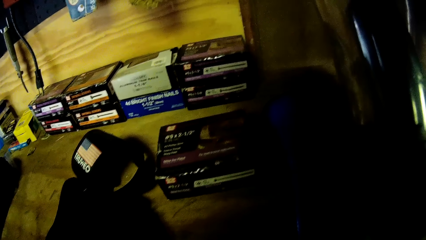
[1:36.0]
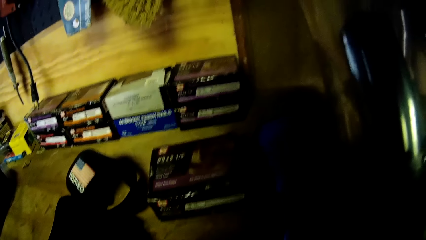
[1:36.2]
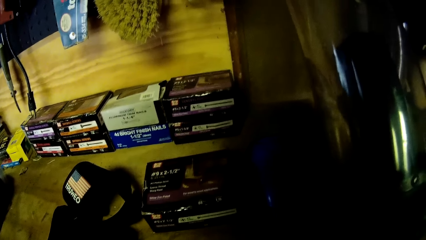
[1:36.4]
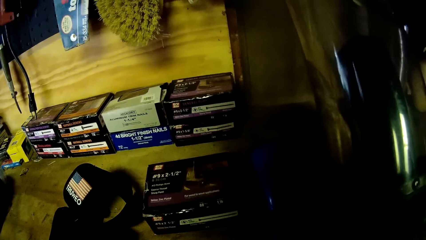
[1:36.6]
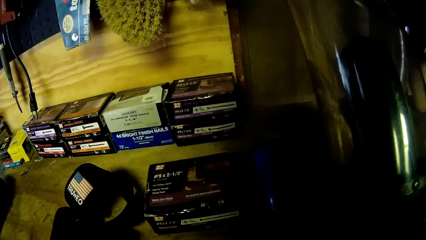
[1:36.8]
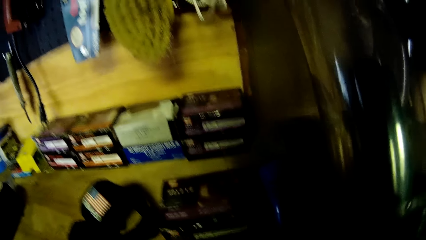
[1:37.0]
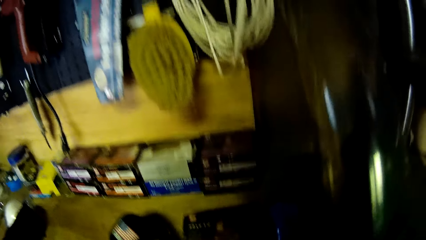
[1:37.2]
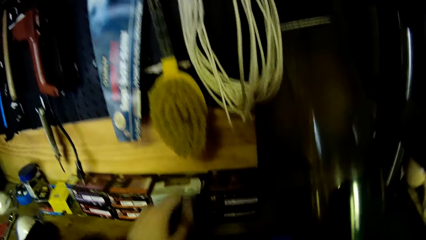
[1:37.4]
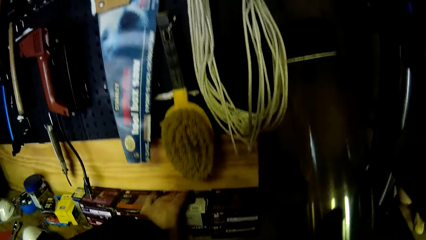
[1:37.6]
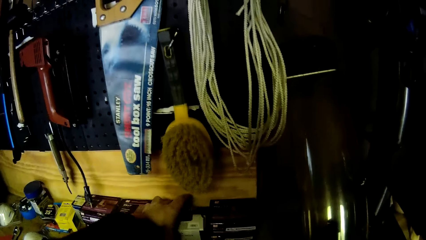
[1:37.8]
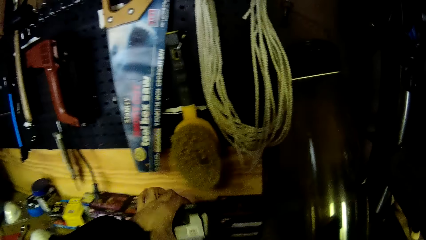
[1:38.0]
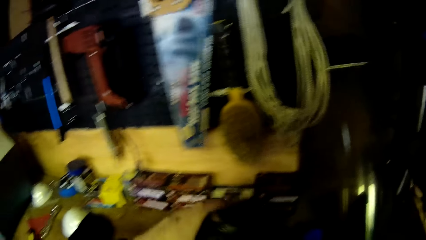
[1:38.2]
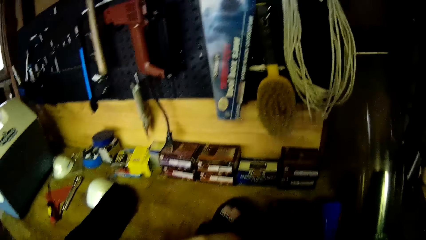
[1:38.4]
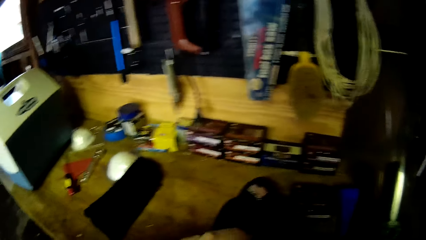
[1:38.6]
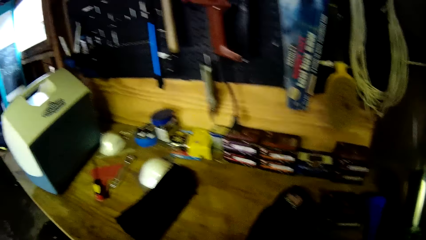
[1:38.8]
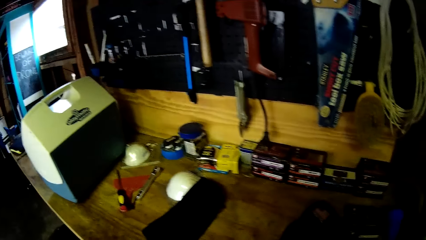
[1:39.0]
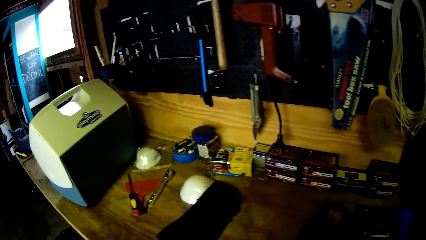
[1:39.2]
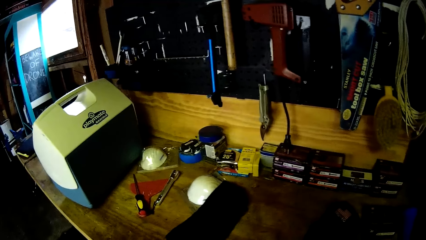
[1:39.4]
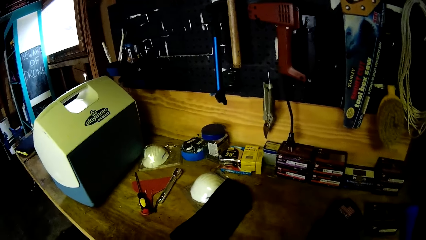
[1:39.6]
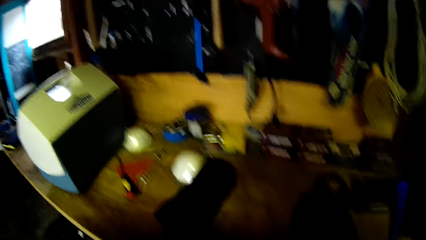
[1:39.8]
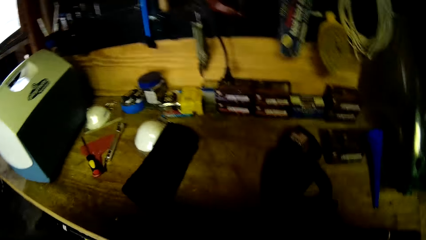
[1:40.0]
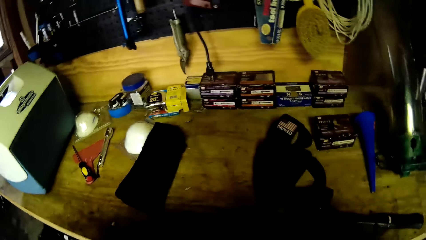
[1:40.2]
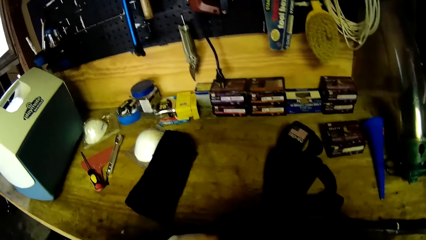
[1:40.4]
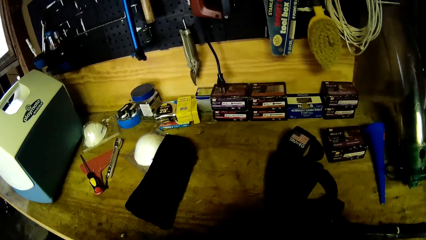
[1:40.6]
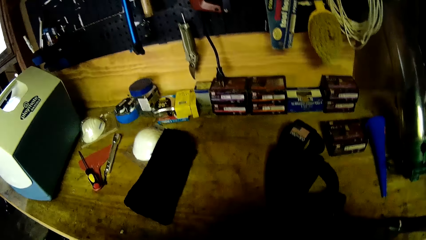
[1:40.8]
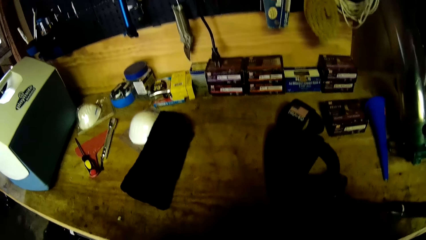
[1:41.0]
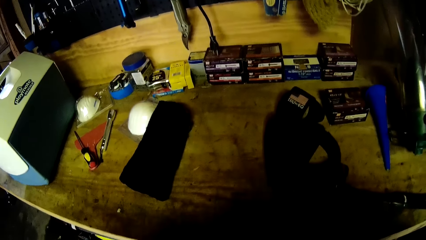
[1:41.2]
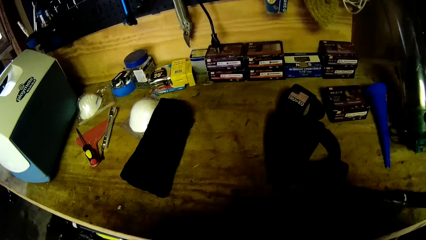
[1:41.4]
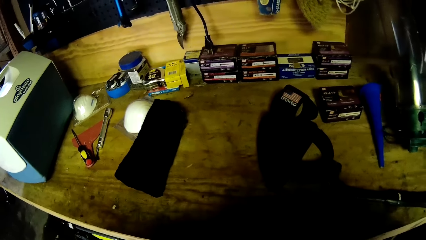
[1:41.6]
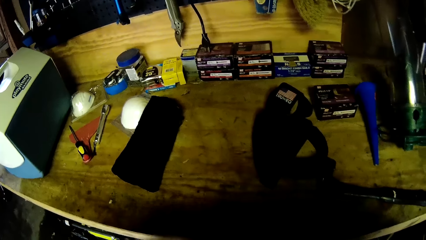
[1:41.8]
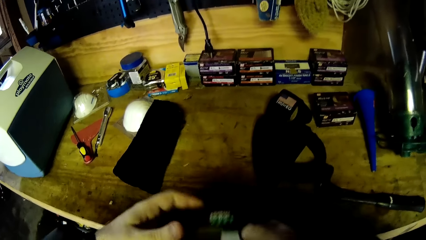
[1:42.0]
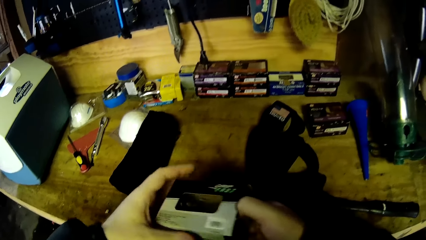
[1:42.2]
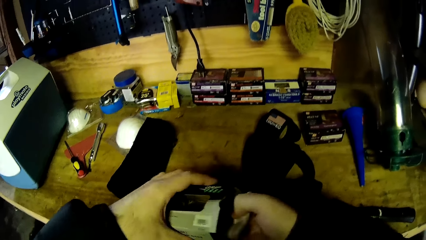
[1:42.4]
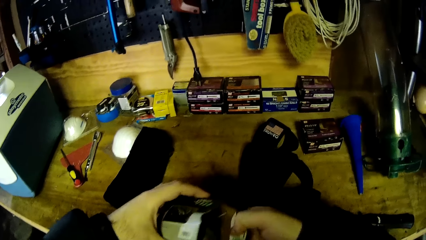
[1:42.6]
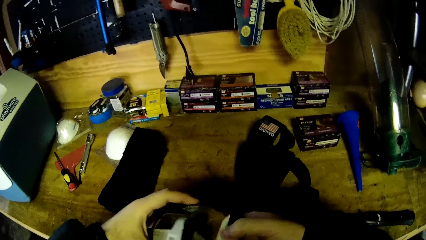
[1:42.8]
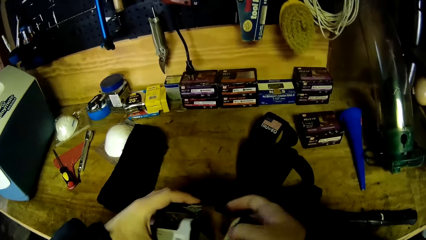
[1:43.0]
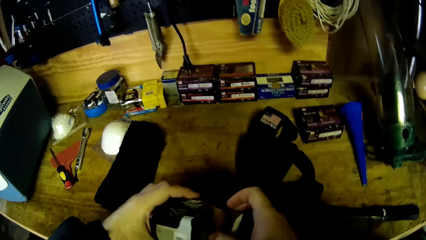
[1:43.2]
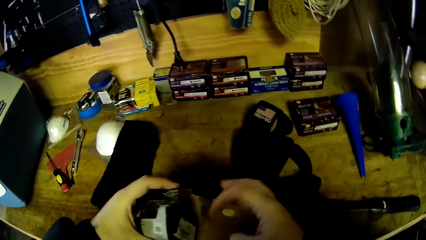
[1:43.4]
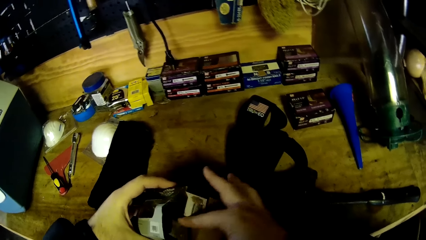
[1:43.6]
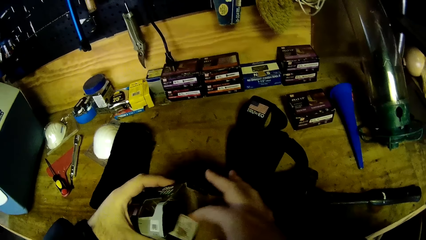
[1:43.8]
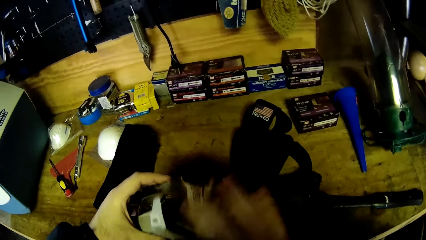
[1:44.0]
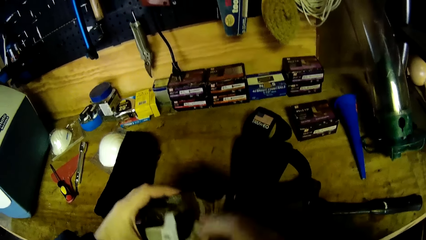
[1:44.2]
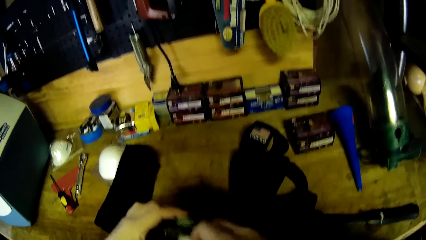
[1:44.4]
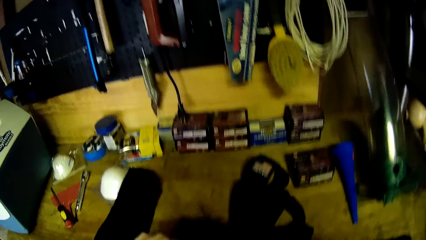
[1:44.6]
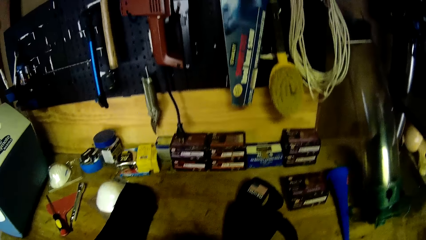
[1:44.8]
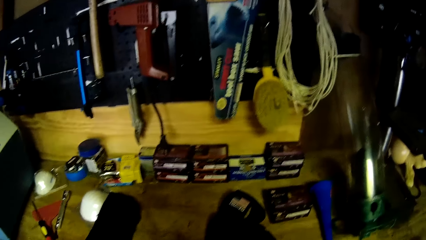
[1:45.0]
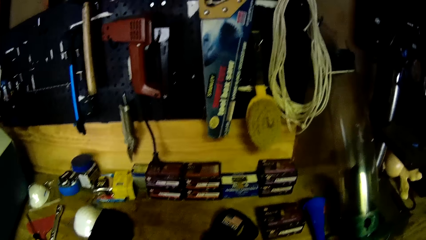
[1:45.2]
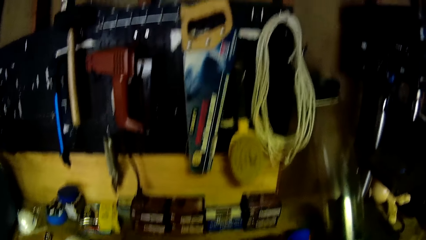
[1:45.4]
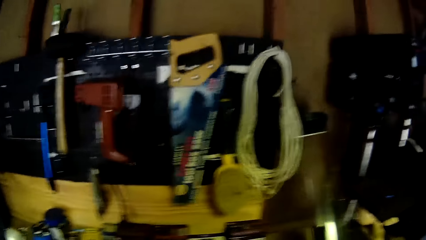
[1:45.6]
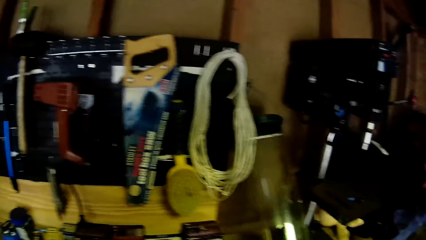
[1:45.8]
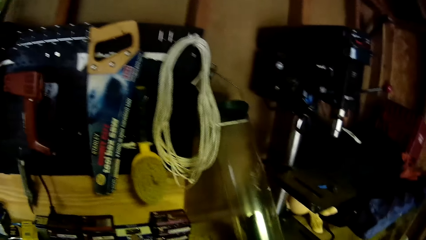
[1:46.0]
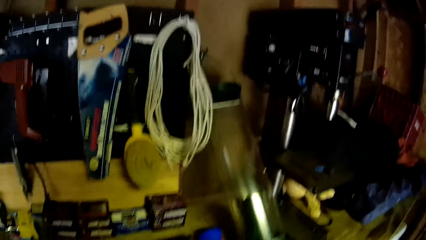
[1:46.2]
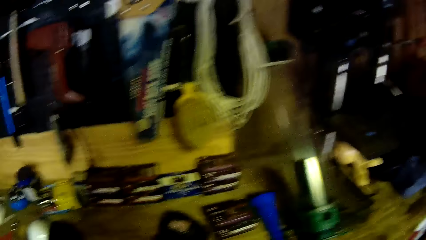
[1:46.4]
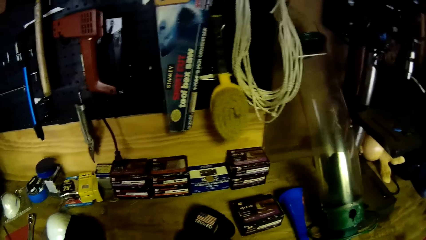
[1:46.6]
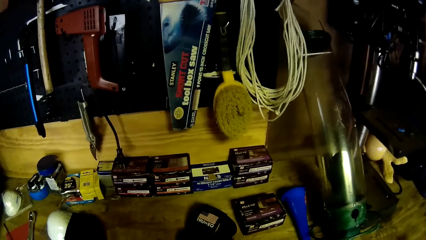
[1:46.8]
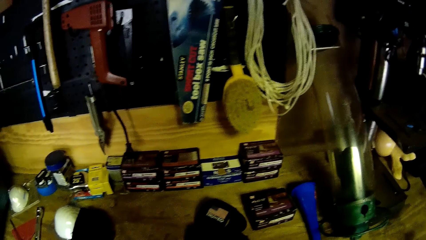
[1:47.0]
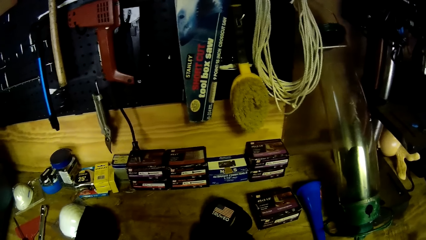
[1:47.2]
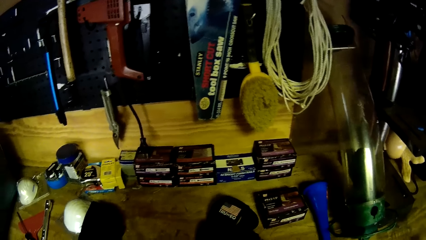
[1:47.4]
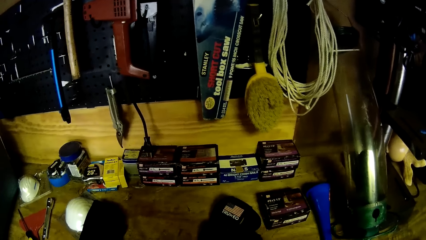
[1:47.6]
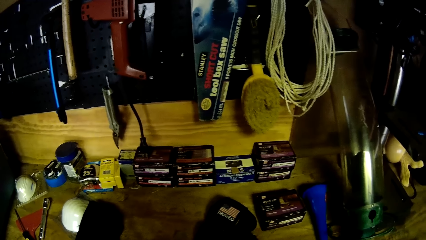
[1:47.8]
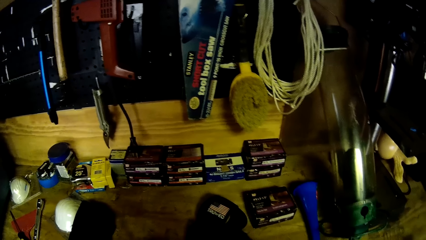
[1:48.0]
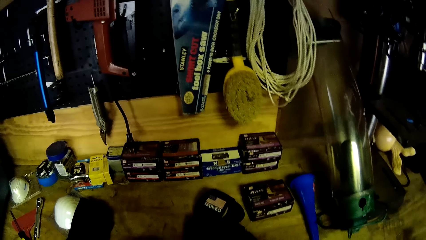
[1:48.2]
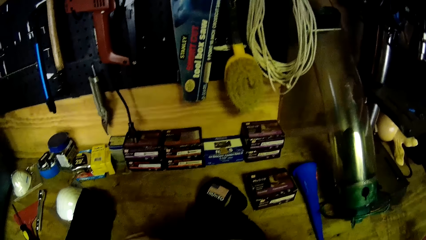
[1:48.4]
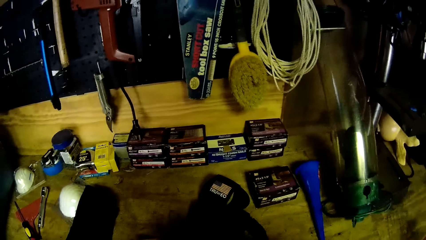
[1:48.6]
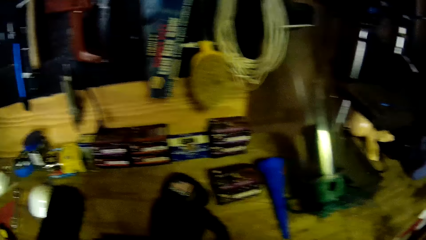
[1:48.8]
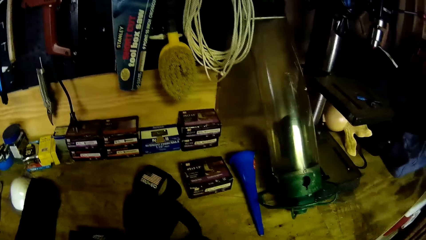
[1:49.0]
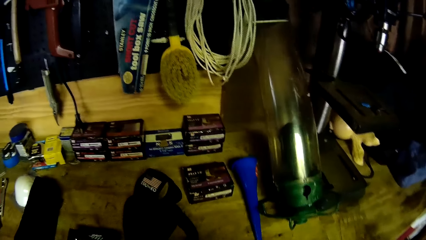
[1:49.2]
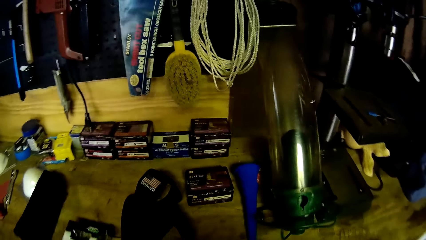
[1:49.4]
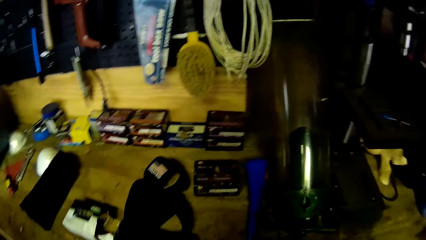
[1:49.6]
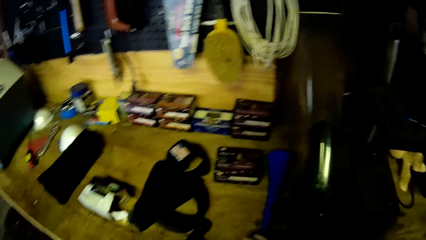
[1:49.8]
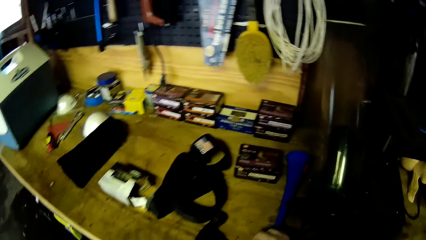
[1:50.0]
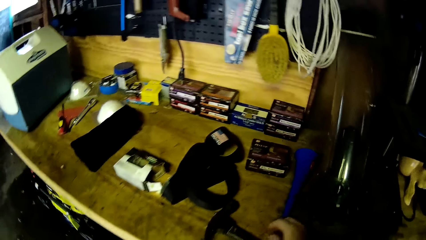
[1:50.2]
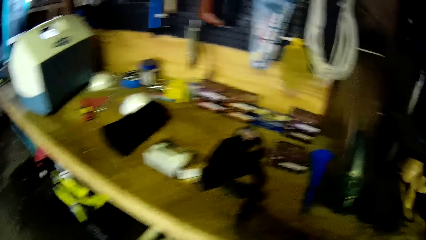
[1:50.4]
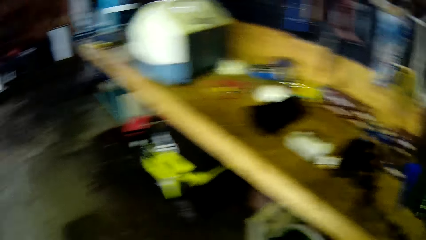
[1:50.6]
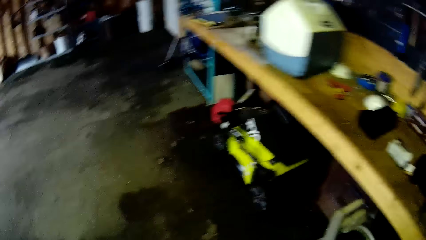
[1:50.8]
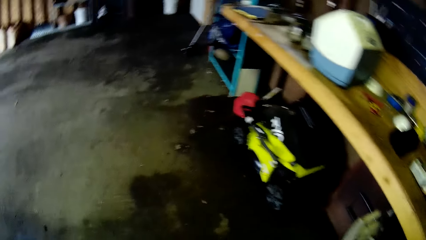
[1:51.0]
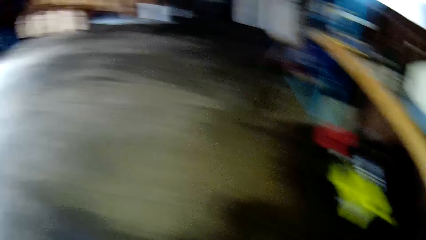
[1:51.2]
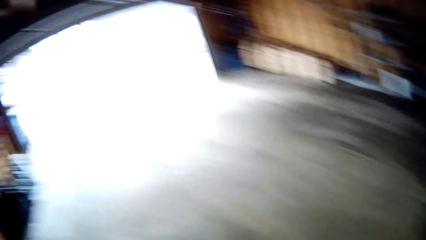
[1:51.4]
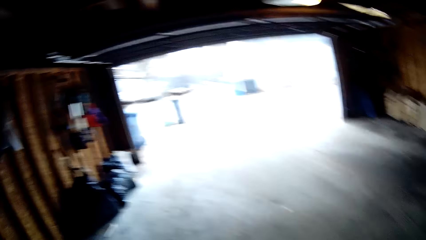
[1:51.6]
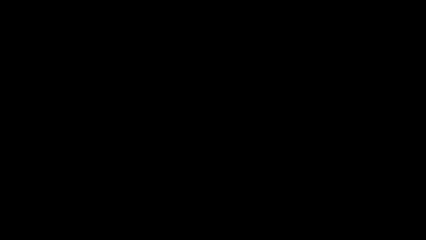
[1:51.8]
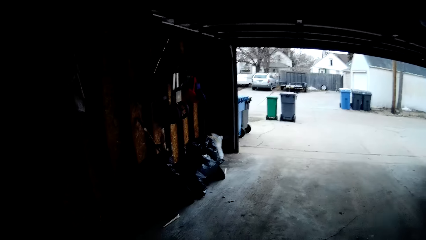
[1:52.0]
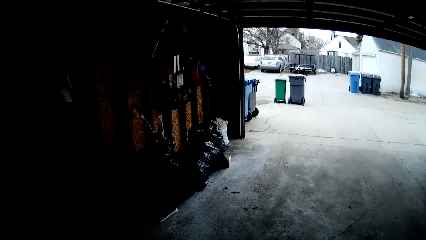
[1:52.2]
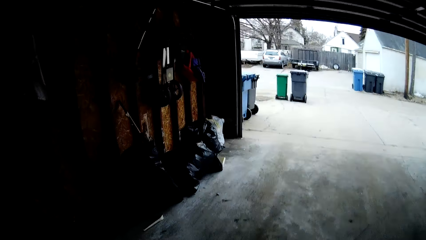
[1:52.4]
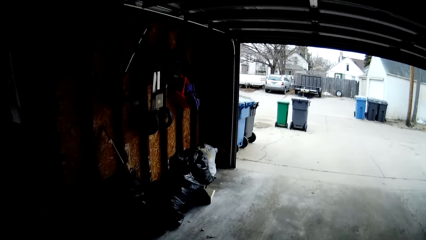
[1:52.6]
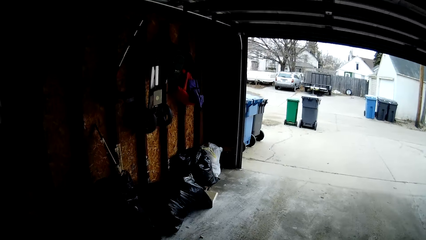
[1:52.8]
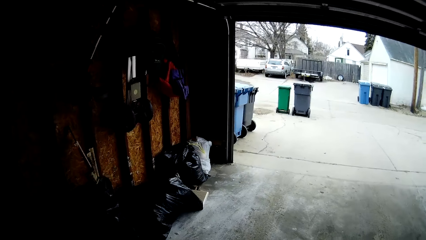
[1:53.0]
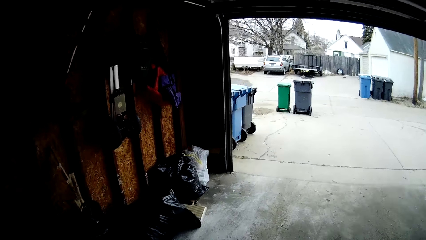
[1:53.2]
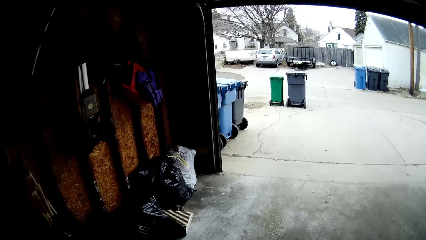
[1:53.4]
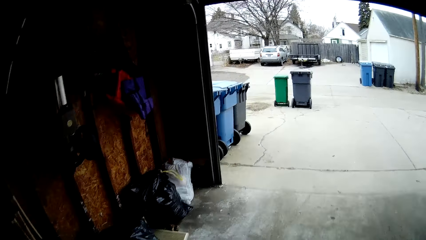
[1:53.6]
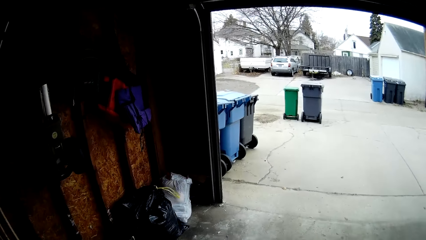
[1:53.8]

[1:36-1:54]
The camera wearer picks a box from the table. They open the box. They look around in the garage. They put nails on the workbench. They walk around in the garage.
